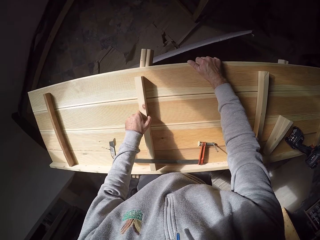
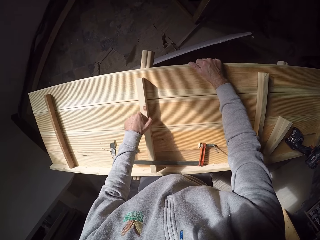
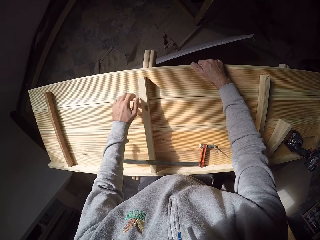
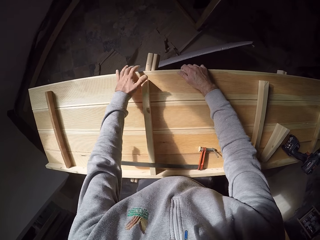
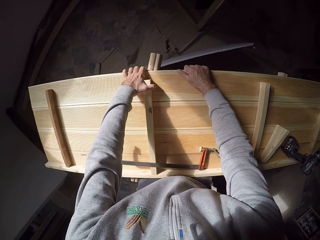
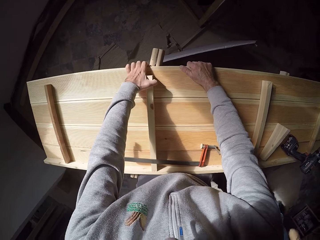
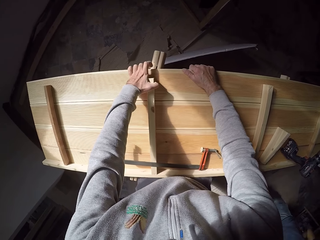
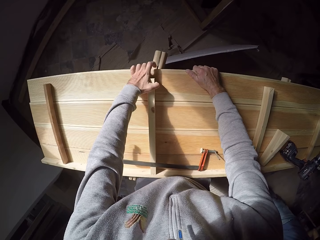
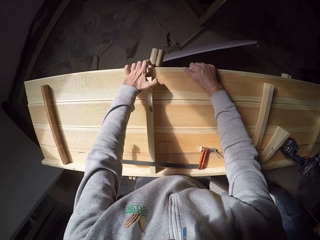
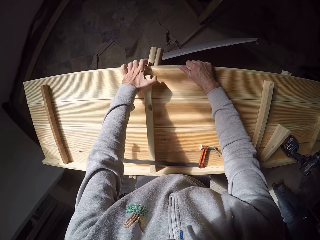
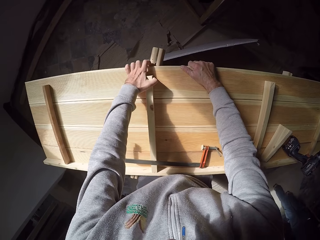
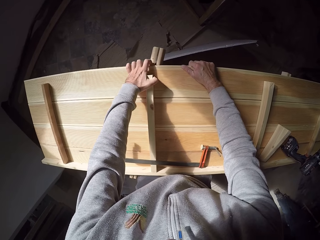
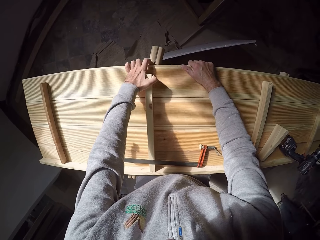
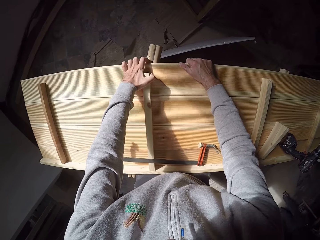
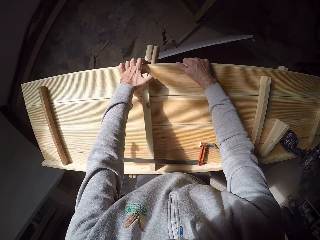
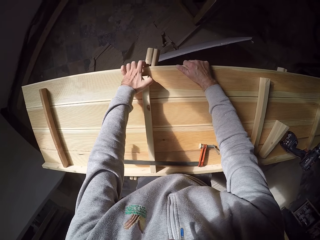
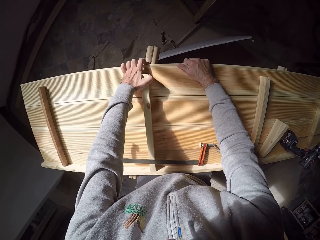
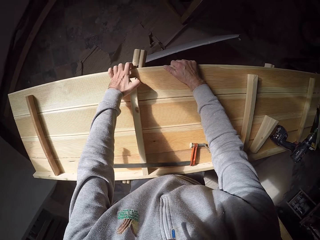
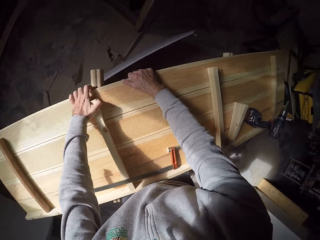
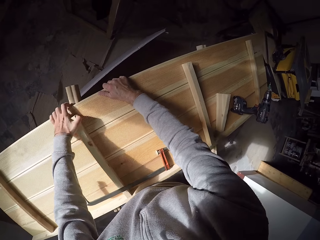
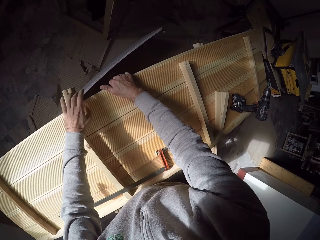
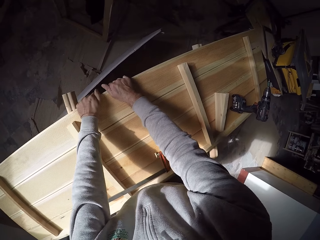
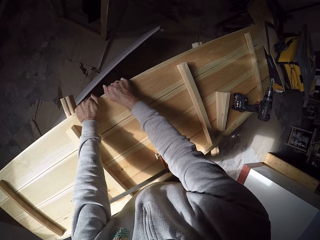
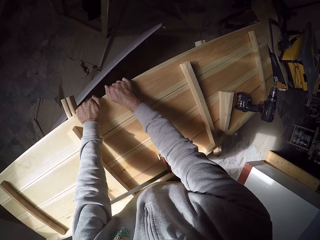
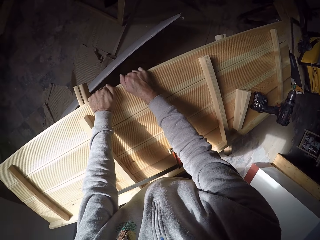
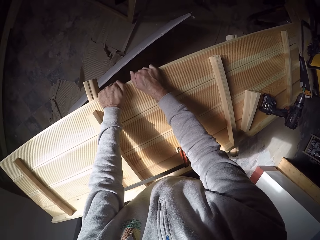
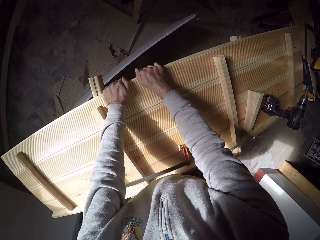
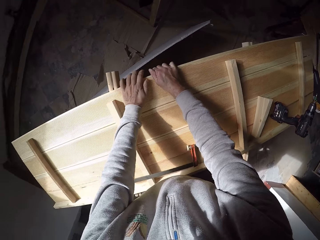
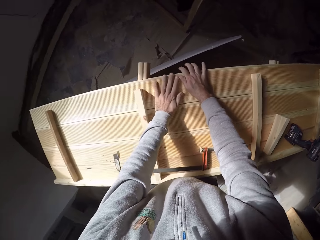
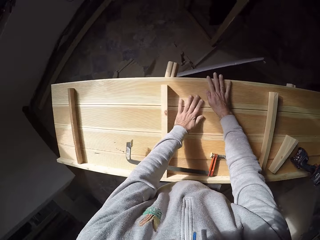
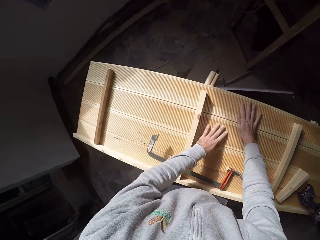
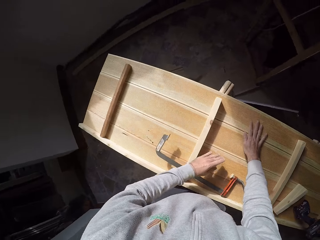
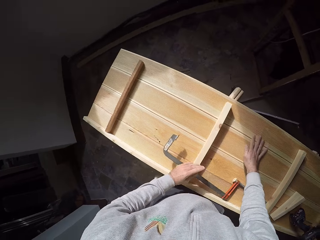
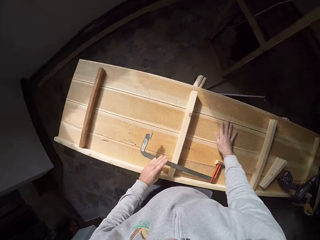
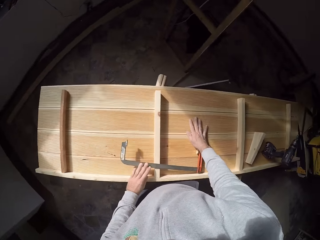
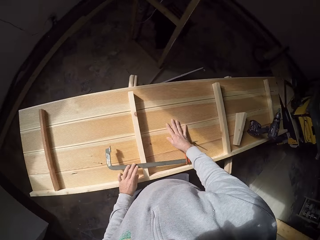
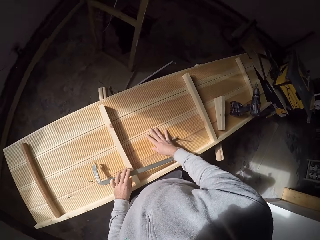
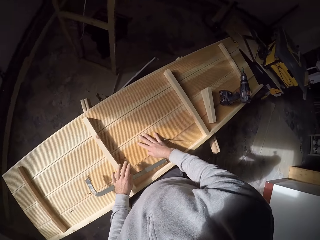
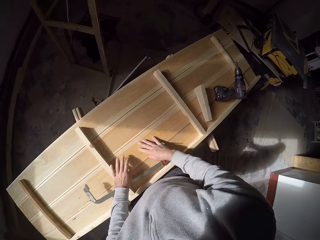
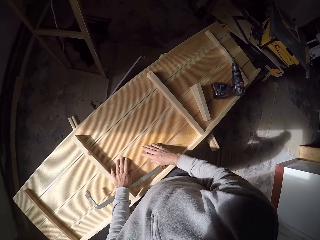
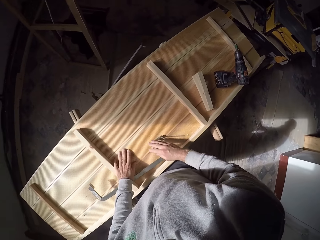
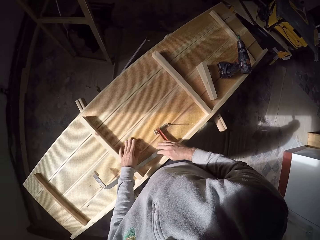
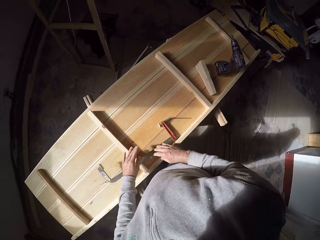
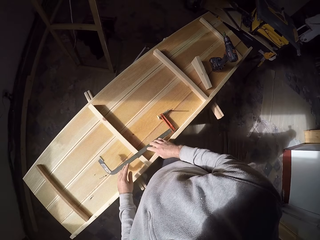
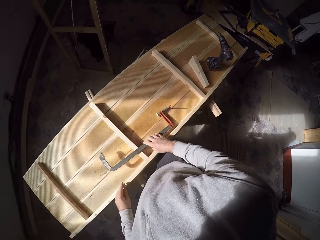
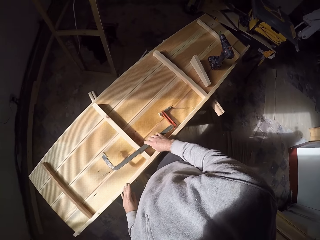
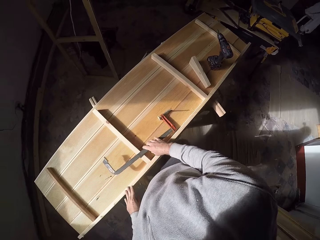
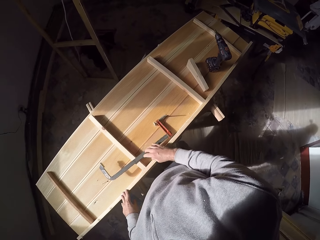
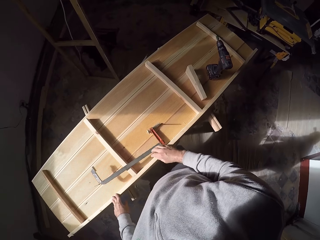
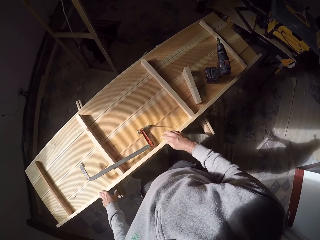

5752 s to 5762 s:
The camera wearer fixes the wood to the wood pieces with both hands.

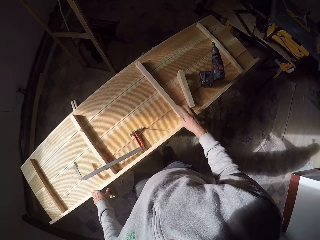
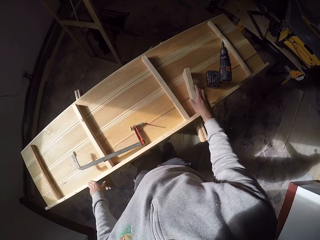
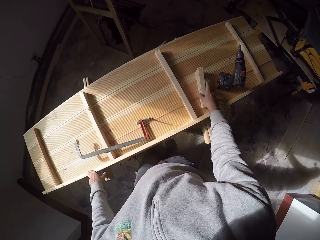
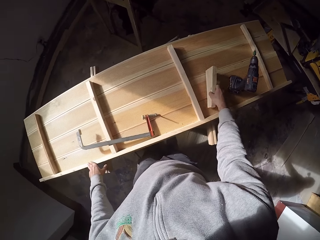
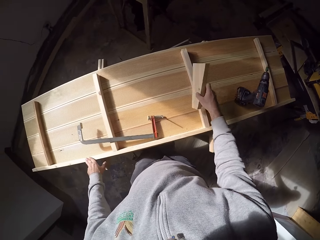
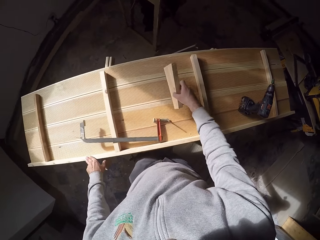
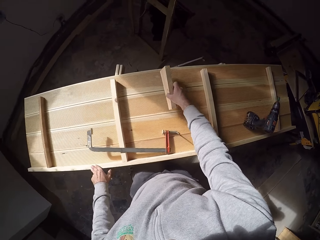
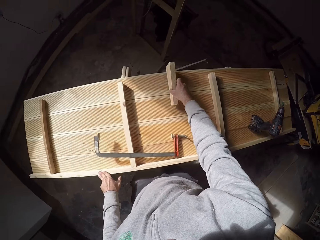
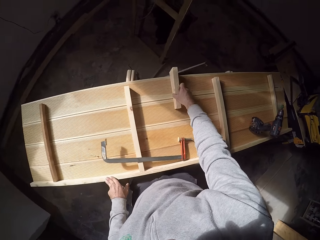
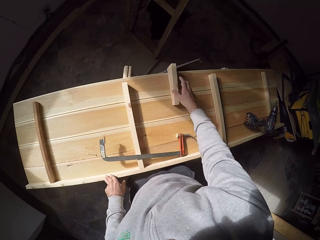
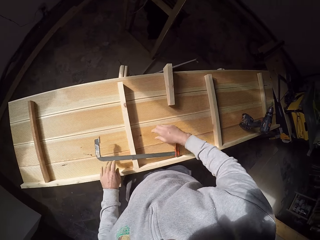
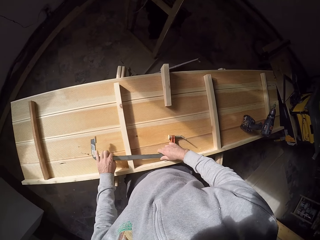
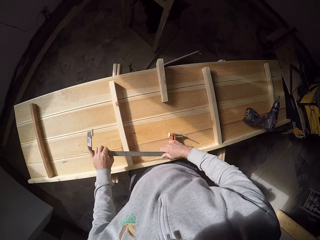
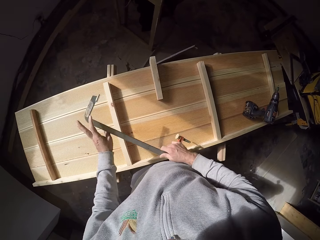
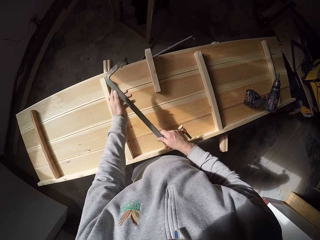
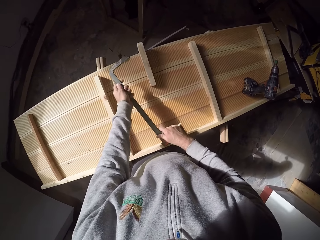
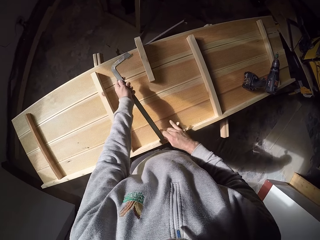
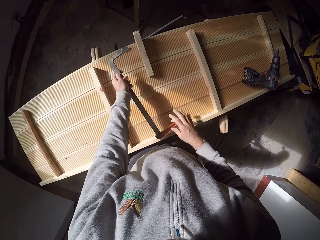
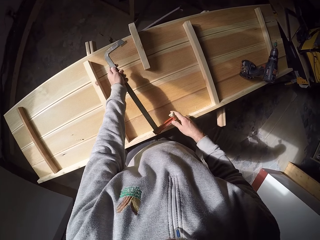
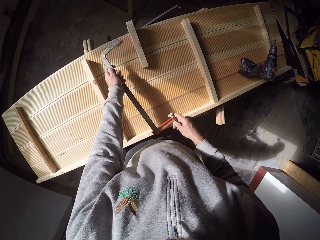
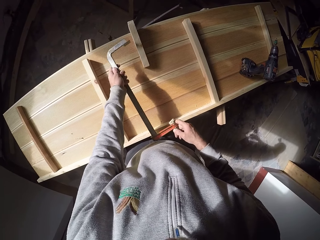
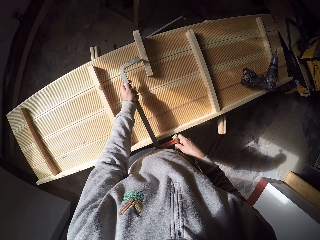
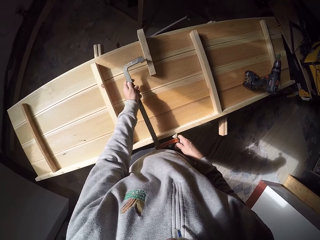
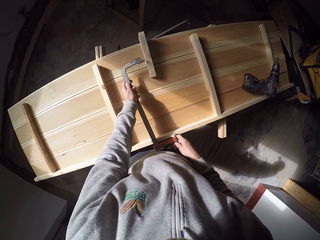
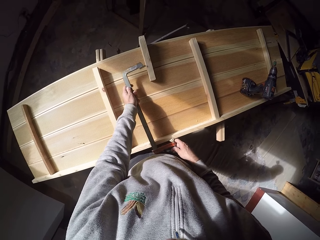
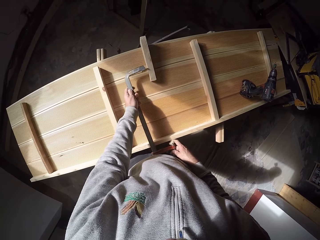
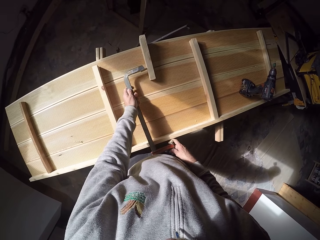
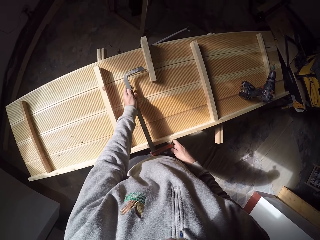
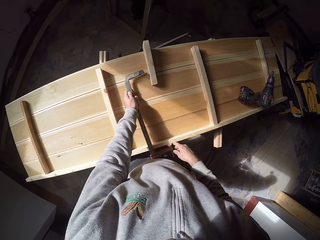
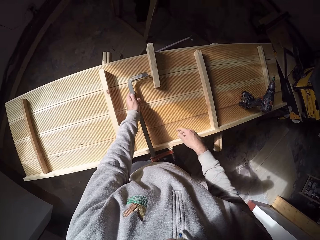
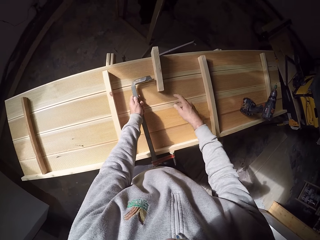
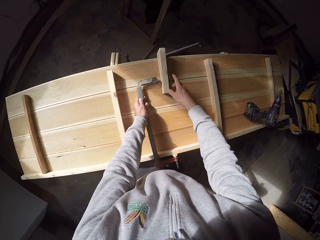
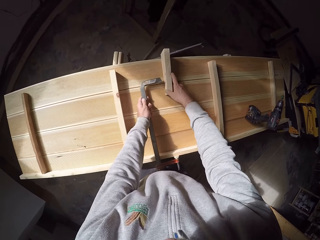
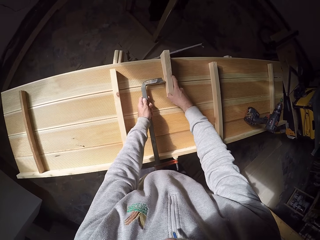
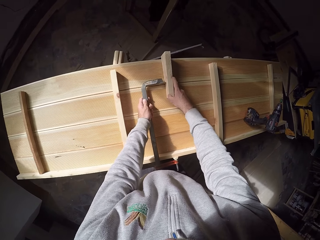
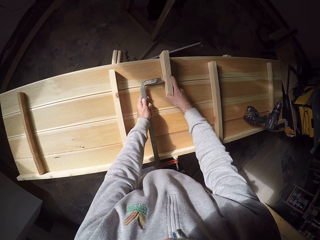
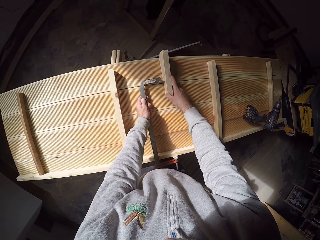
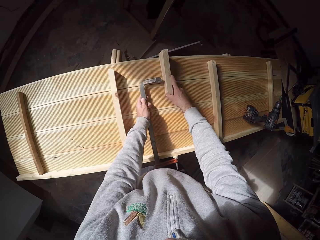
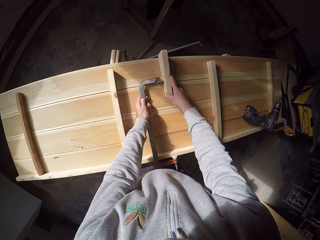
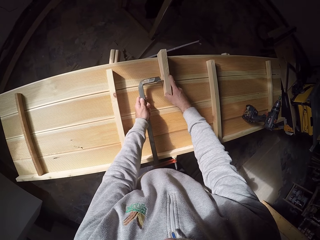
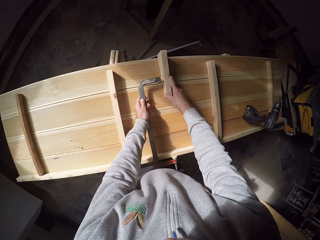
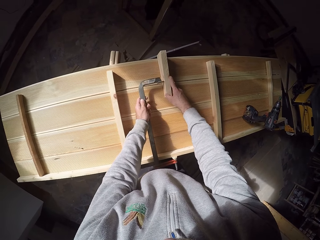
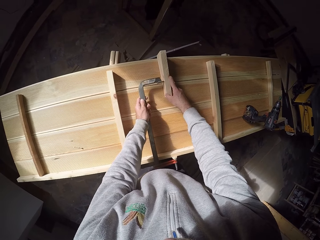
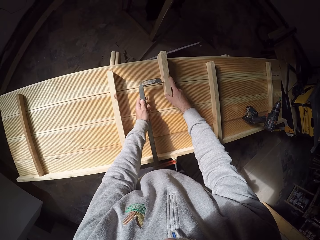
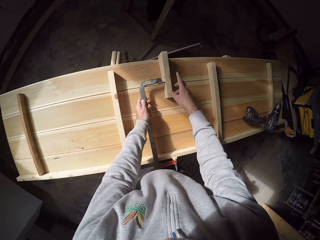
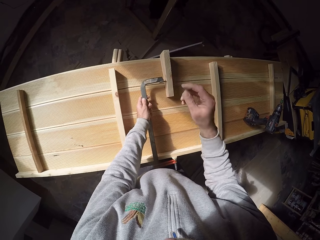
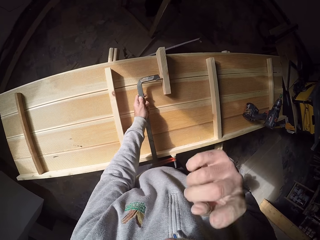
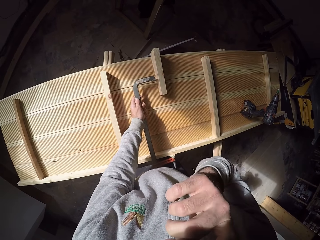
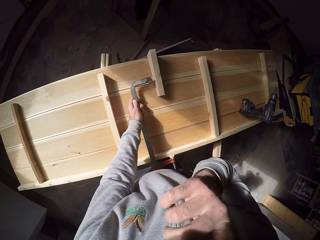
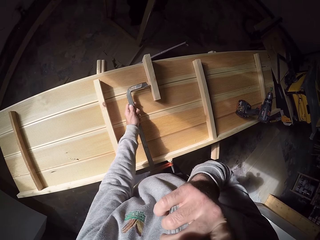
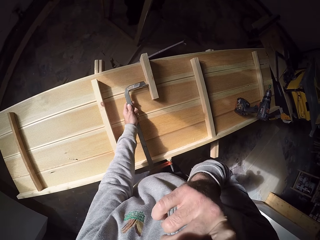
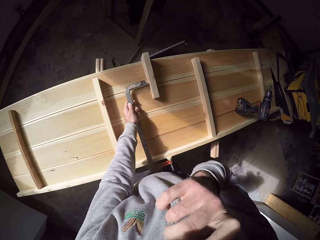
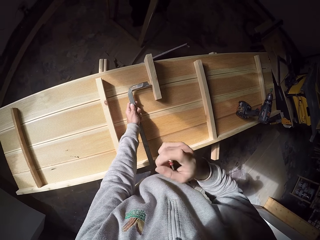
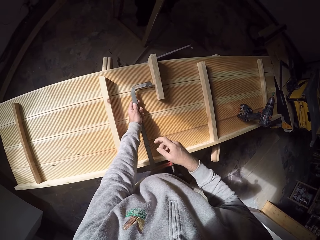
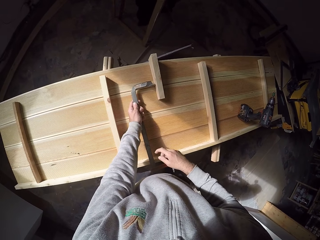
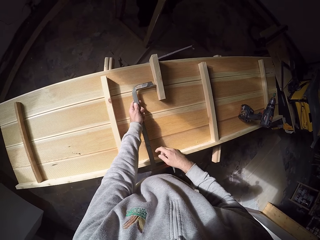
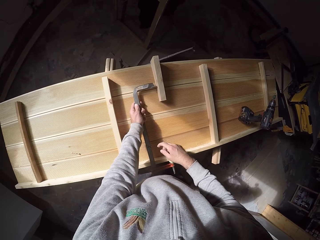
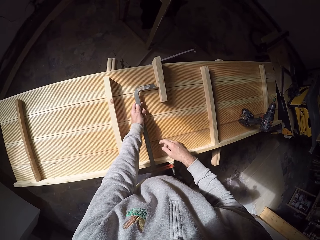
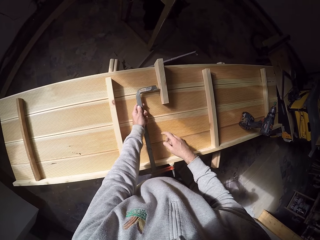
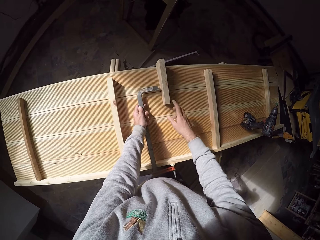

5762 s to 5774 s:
The camera wearer picks up the wood on the wood piece with his right hand. He drops the wood on the wood piece with his right hand. He picks up the G clamp on the table with both hands. He measures the wood. He adjusts the piece of wood.
